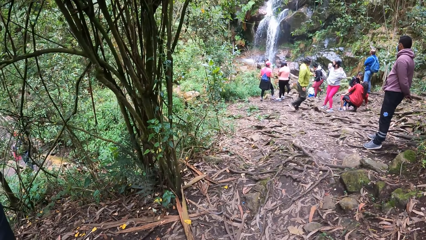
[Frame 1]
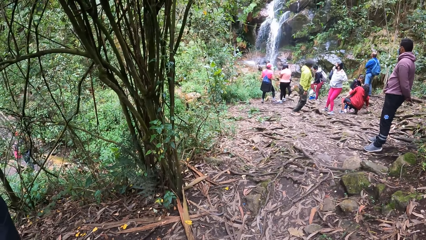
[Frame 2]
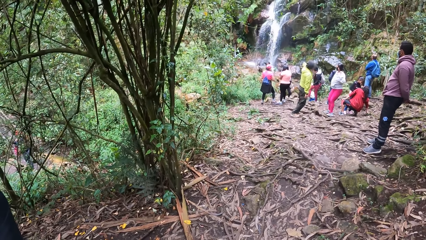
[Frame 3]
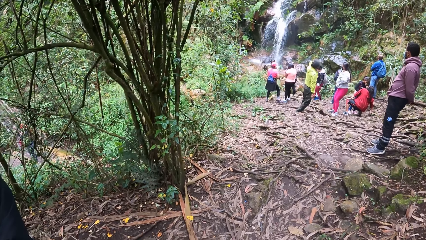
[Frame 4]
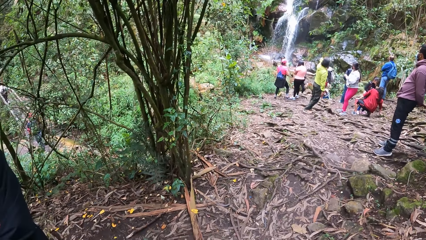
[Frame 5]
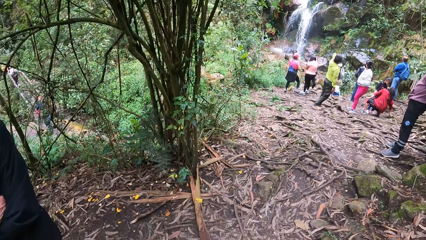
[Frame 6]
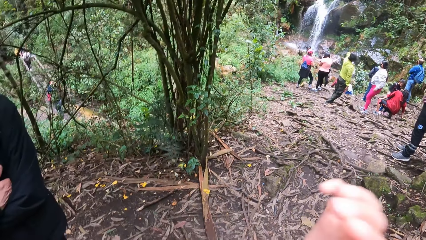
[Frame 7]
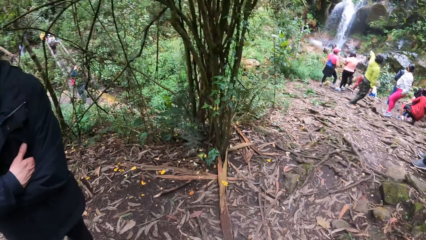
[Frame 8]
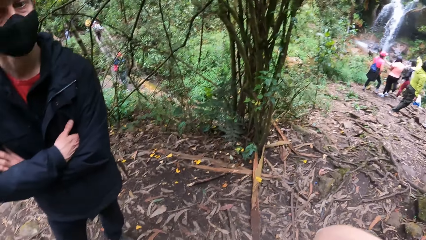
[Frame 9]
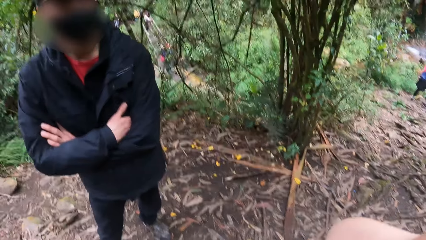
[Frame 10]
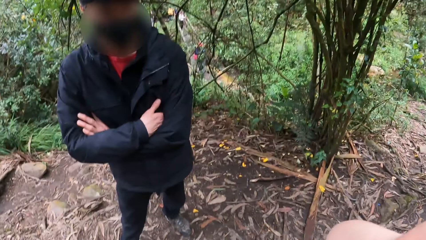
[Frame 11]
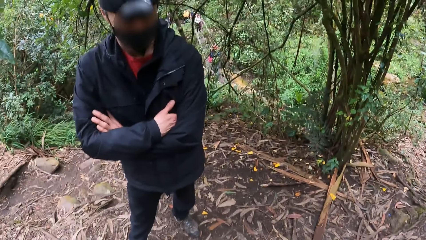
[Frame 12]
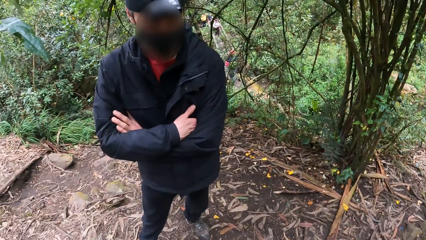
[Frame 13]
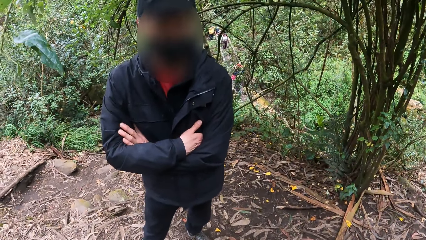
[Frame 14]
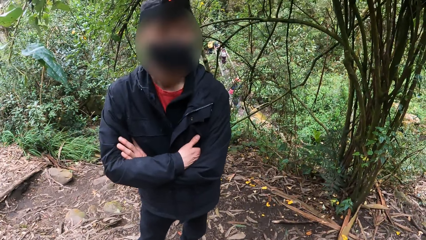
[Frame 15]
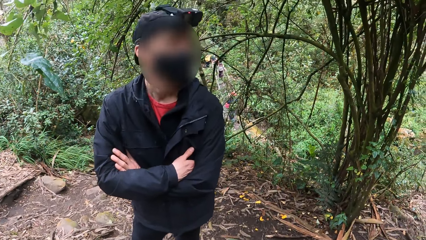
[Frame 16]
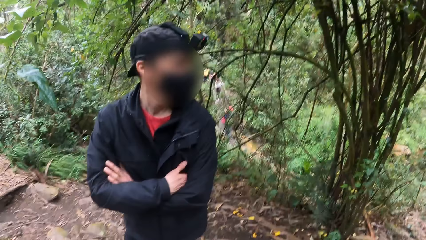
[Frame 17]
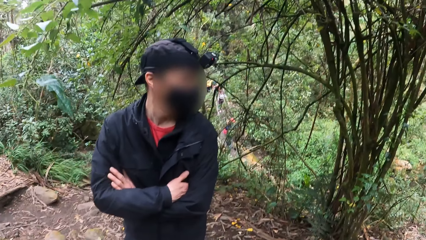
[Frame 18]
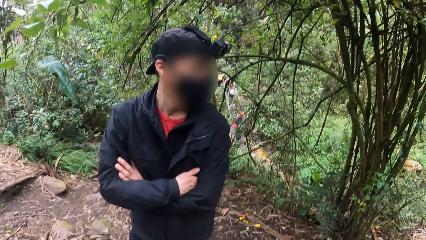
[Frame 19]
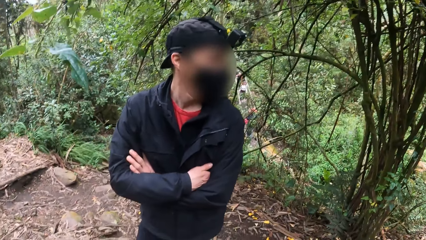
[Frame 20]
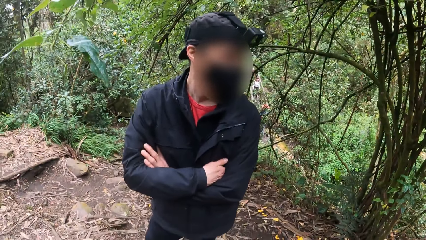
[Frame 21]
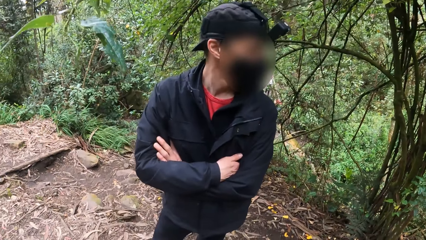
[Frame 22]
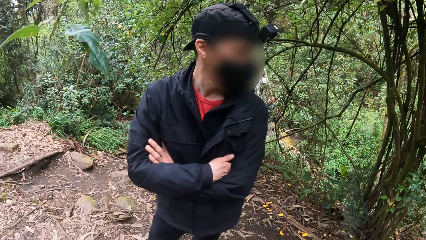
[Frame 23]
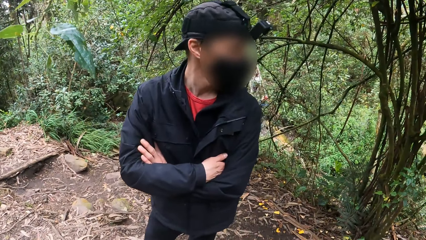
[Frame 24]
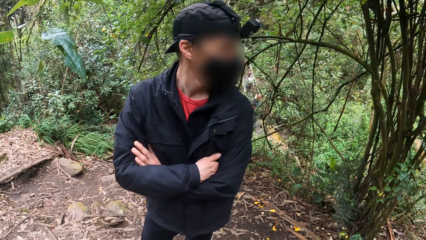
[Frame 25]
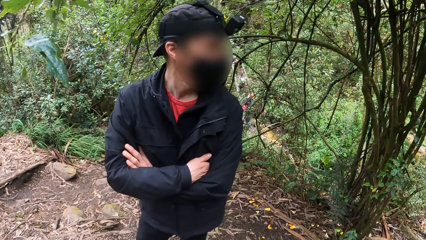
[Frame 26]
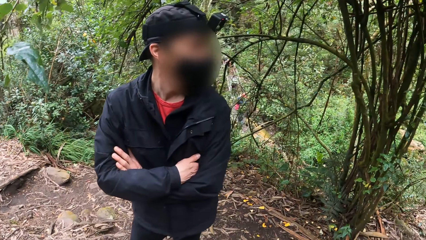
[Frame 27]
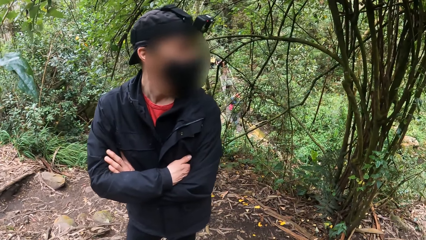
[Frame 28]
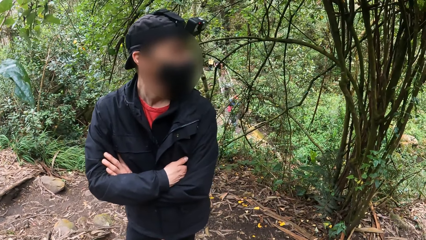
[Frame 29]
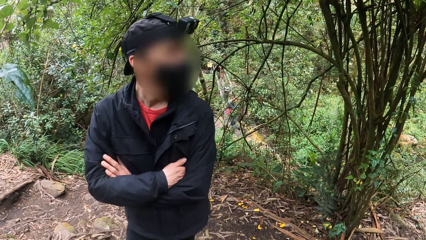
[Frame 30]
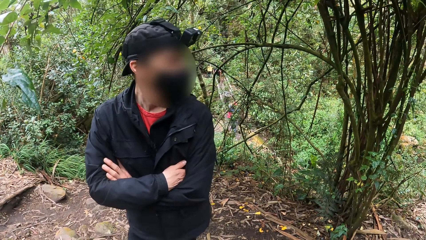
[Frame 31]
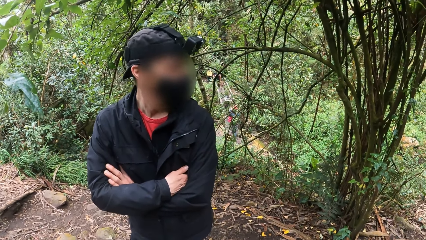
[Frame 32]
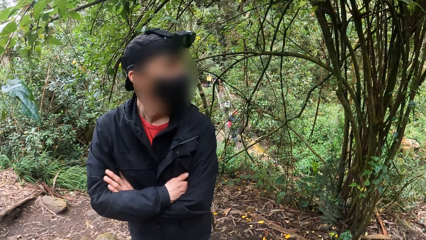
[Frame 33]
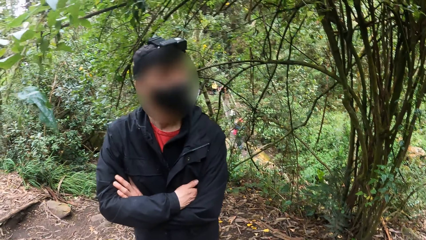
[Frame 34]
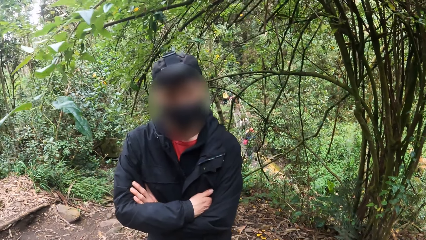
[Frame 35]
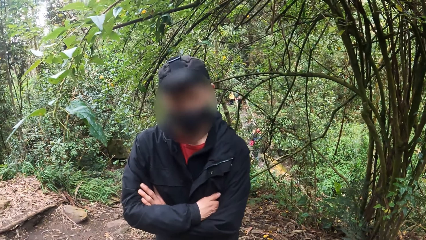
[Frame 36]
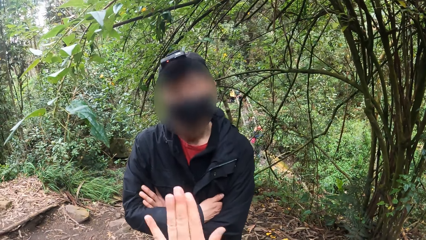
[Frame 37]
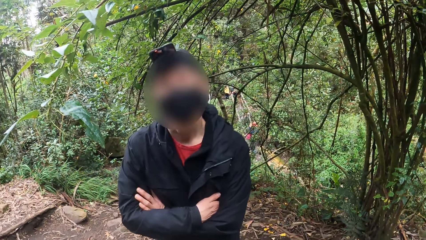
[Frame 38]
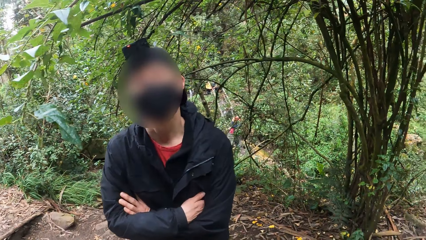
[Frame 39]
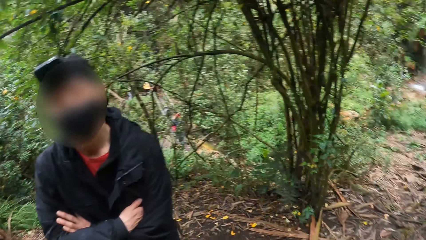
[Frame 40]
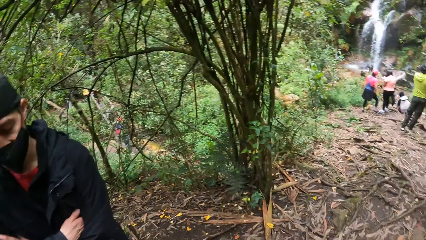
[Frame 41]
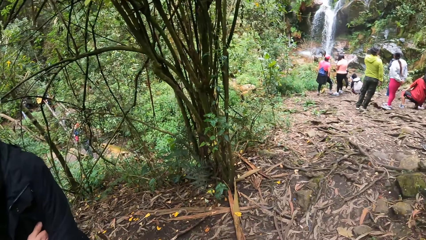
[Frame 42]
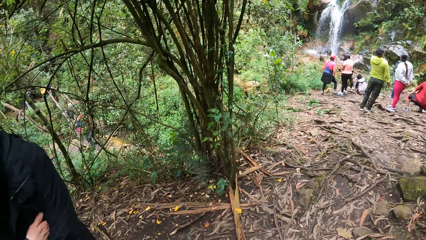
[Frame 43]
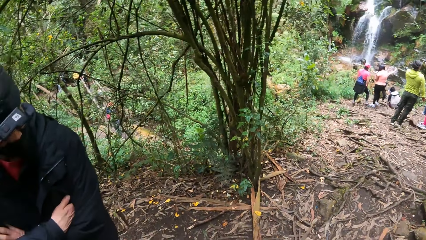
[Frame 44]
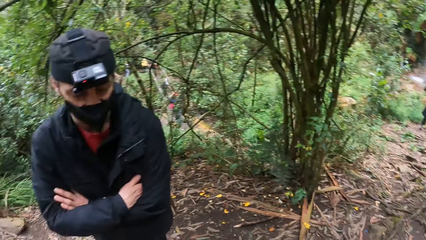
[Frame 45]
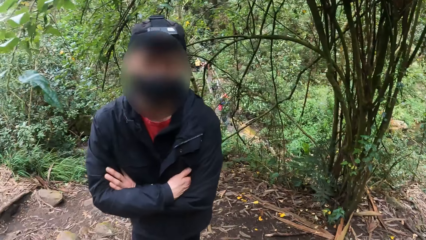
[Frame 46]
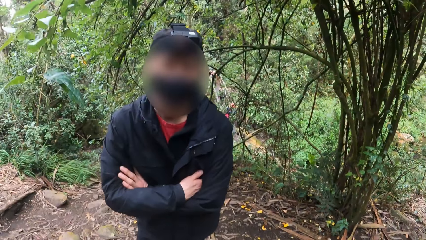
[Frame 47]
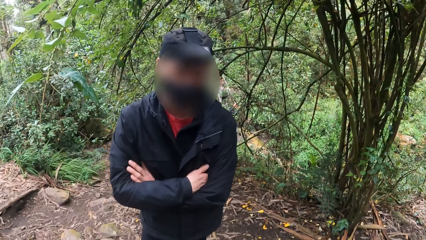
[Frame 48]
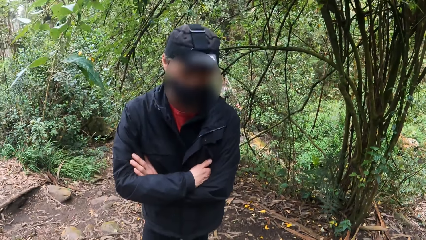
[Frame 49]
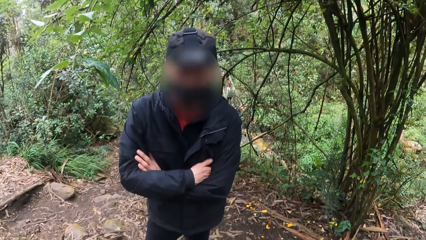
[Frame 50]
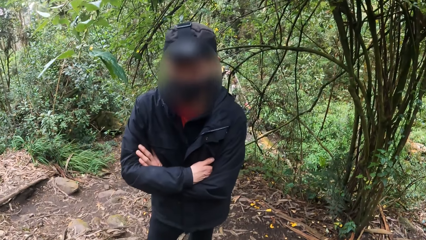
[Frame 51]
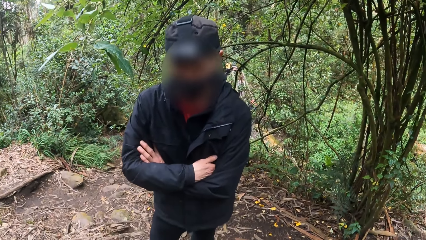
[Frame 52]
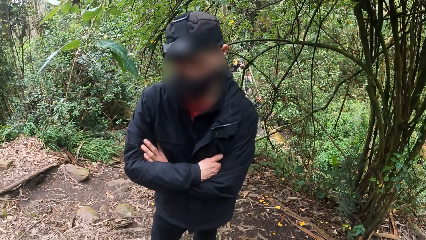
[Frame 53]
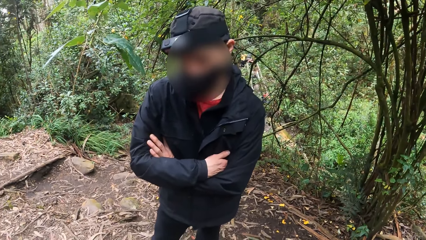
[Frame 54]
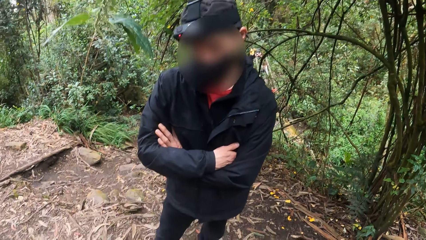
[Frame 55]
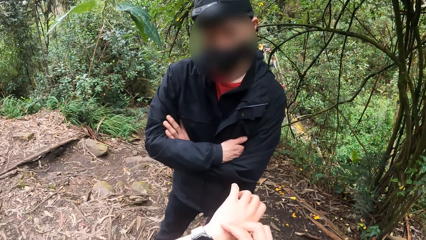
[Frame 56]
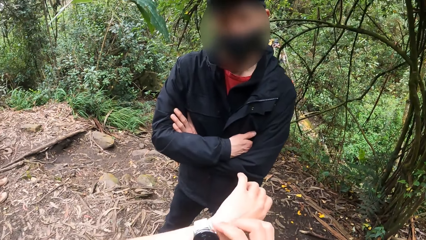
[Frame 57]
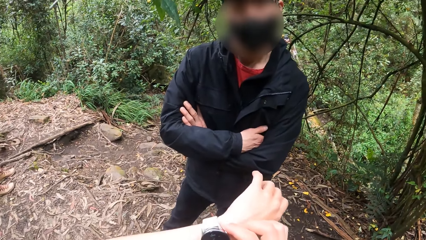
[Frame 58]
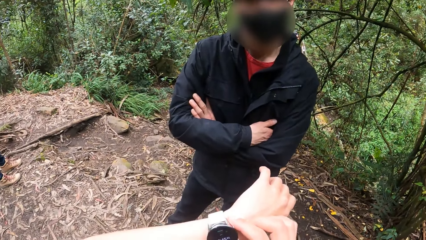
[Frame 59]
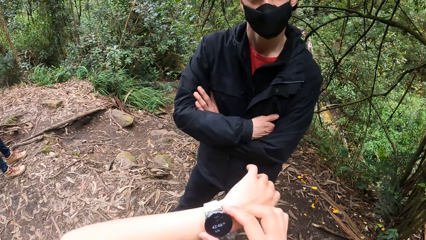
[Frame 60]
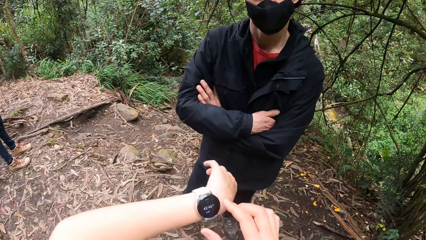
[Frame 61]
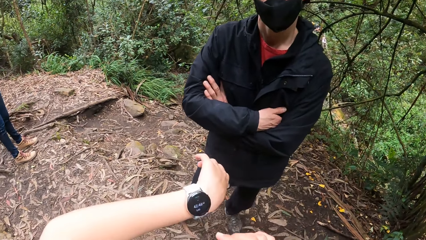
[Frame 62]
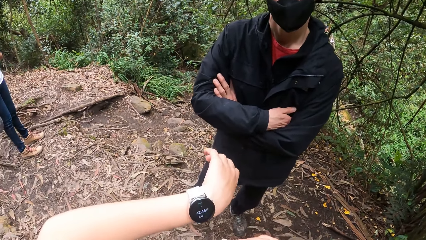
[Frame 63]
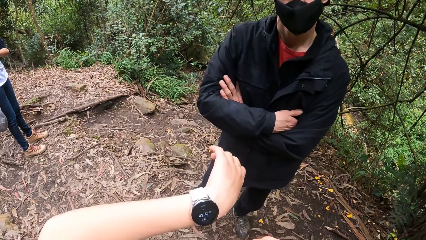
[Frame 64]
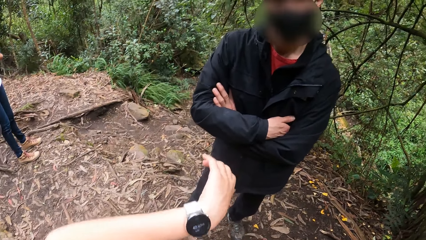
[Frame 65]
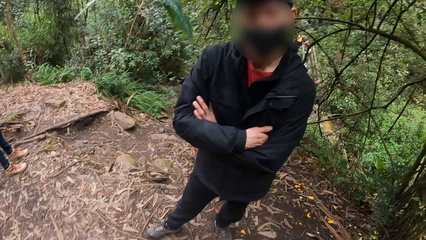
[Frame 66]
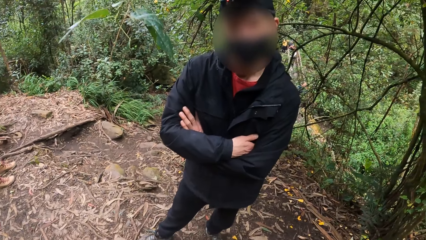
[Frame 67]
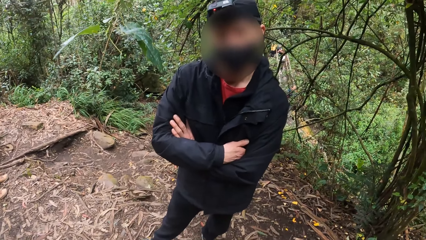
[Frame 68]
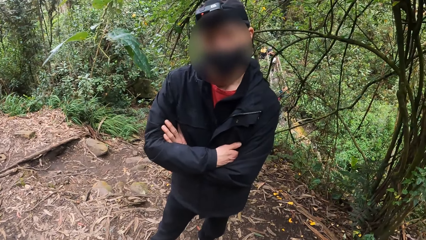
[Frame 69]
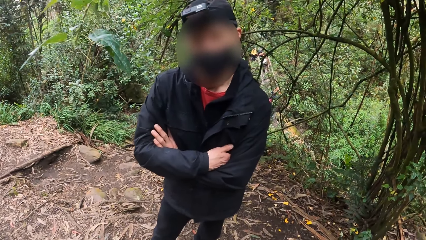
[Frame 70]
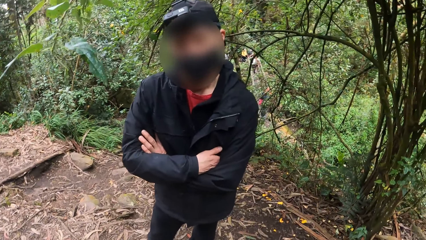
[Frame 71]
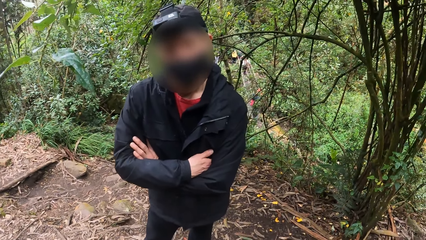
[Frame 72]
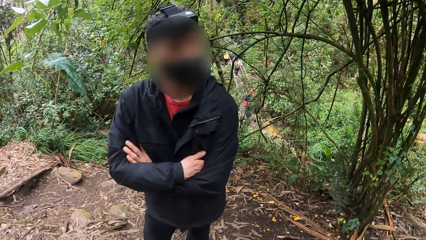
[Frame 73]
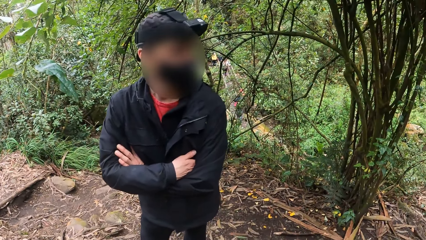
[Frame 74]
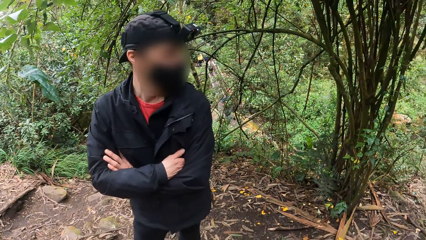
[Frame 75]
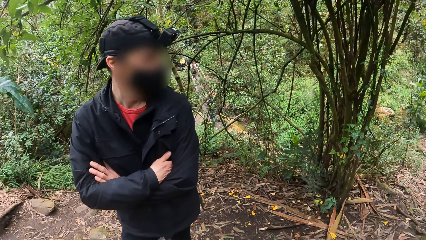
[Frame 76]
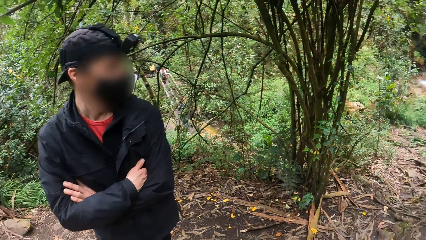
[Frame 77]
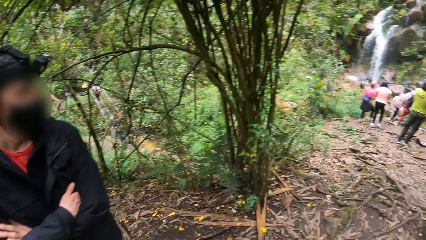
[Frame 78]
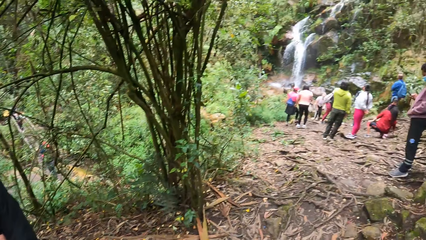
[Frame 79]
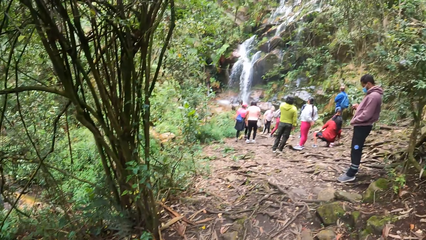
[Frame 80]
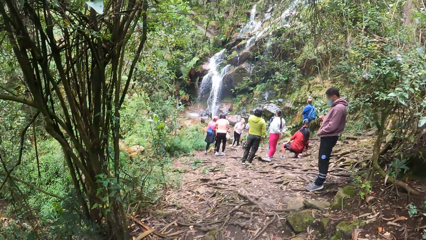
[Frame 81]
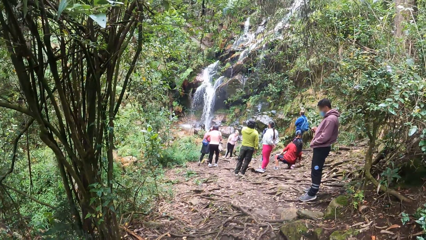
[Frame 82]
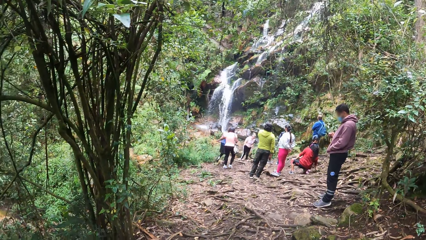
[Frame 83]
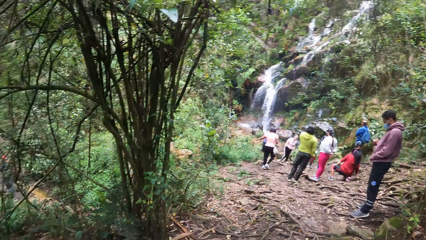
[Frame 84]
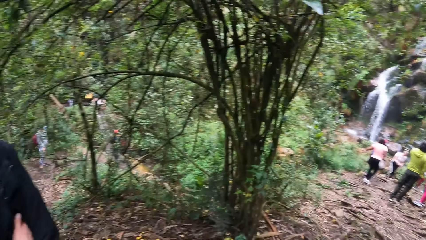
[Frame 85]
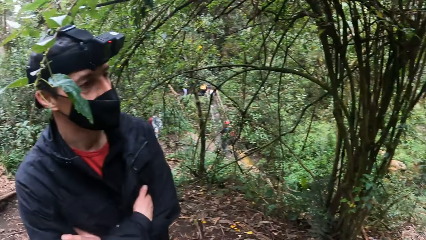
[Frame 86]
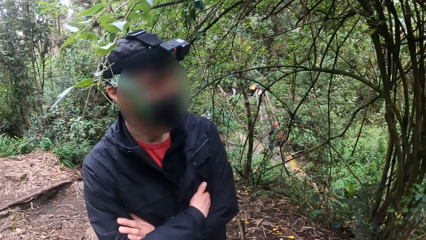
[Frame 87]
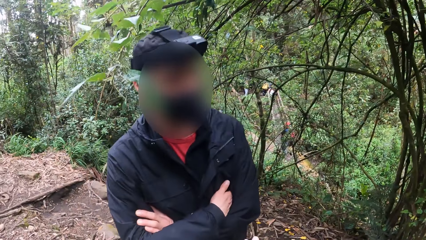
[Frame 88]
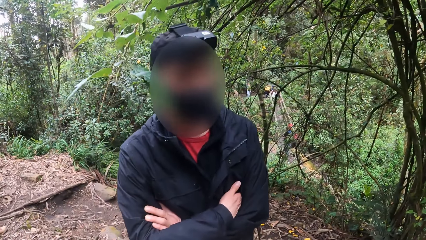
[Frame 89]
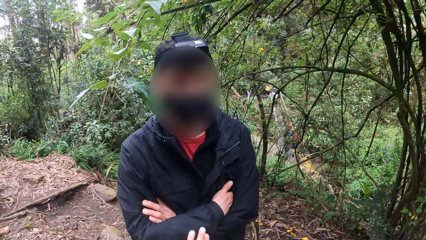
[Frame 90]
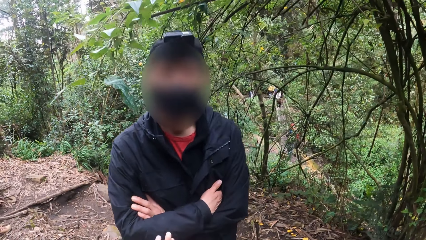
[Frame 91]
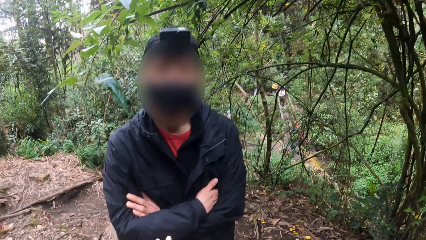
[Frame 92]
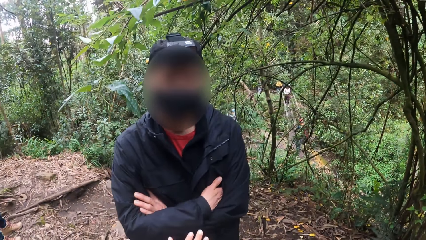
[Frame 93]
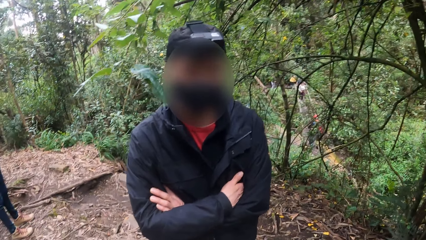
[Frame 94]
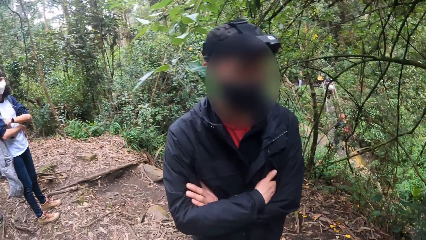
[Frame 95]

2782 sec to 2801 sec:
The camera wearer moves the hand. He raises the hand. He adjusts a wristwatch on his left hand with his right hand. He looks around.
